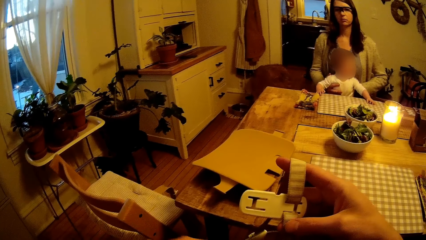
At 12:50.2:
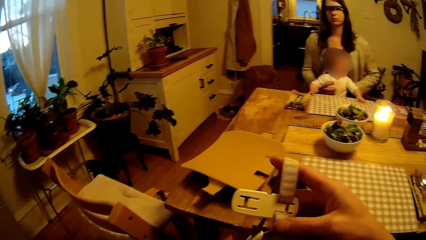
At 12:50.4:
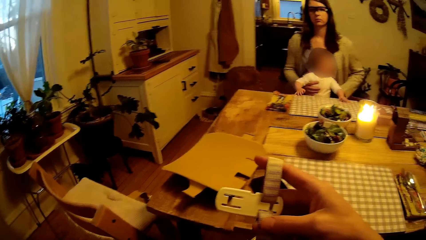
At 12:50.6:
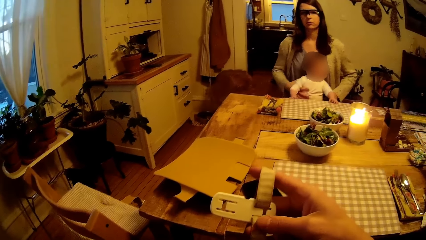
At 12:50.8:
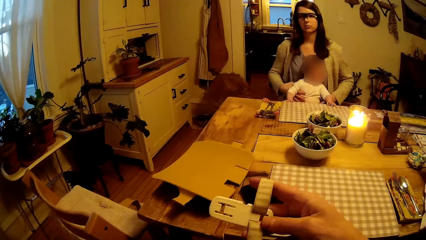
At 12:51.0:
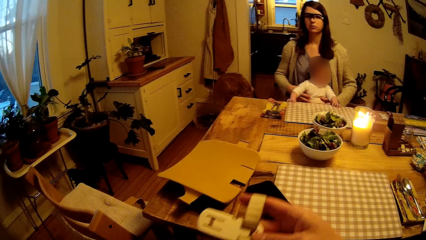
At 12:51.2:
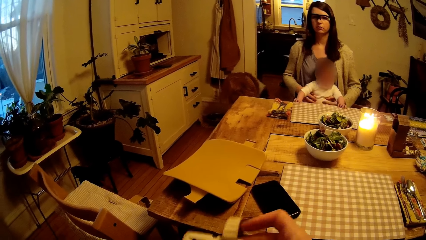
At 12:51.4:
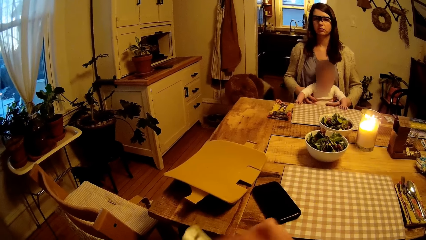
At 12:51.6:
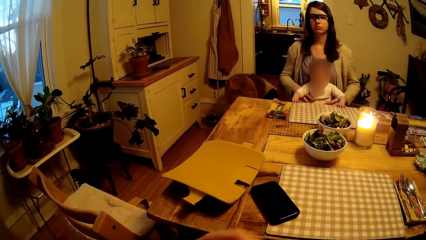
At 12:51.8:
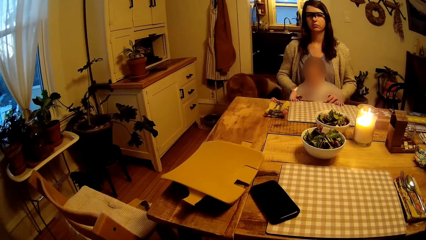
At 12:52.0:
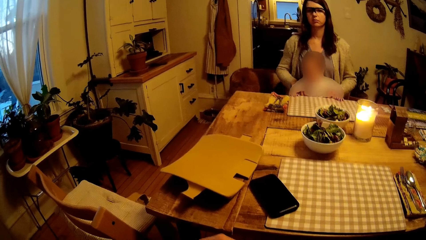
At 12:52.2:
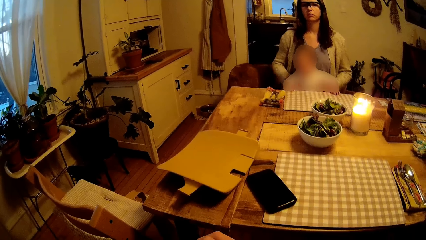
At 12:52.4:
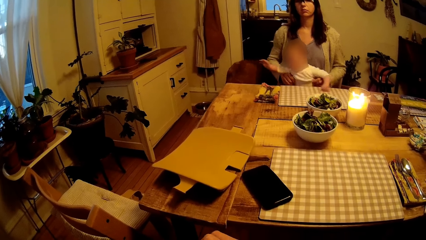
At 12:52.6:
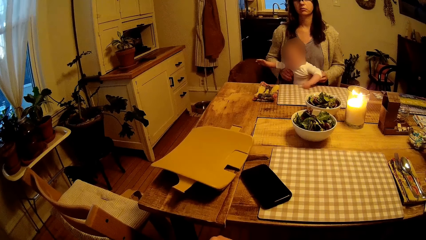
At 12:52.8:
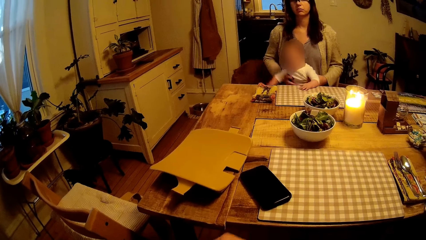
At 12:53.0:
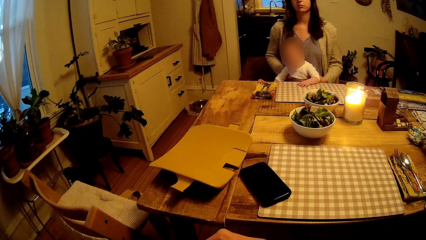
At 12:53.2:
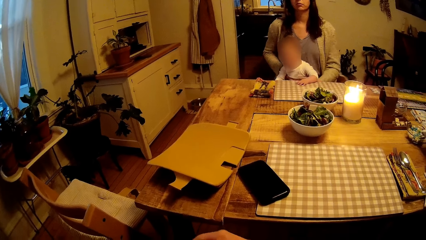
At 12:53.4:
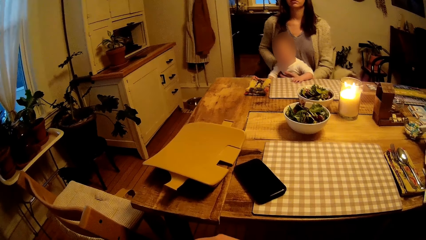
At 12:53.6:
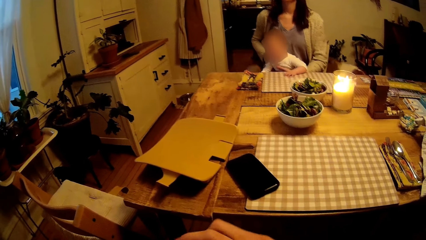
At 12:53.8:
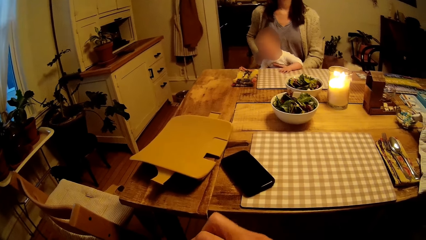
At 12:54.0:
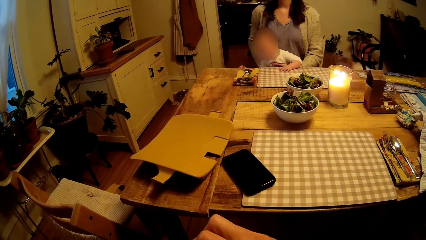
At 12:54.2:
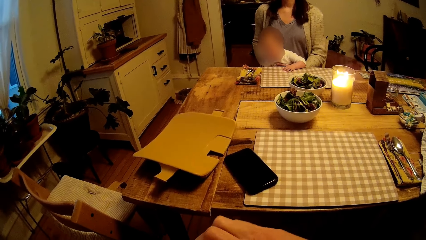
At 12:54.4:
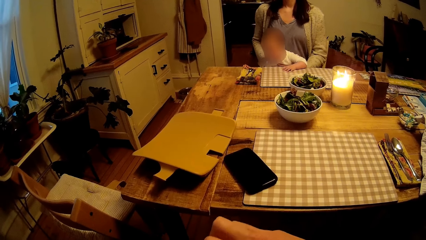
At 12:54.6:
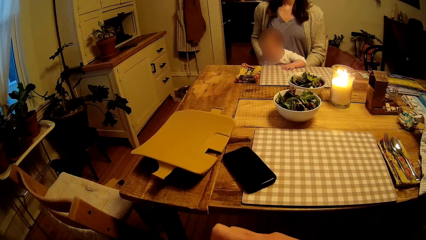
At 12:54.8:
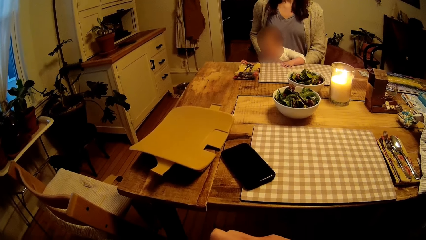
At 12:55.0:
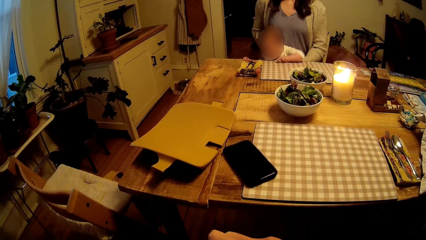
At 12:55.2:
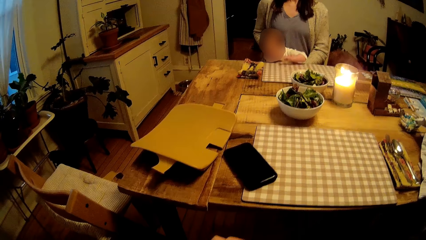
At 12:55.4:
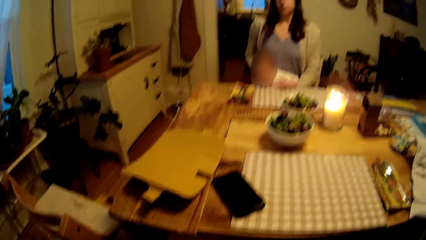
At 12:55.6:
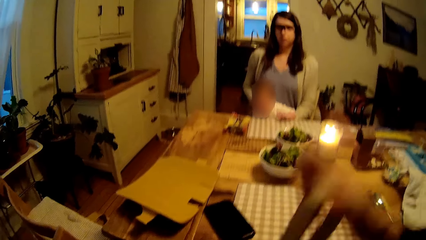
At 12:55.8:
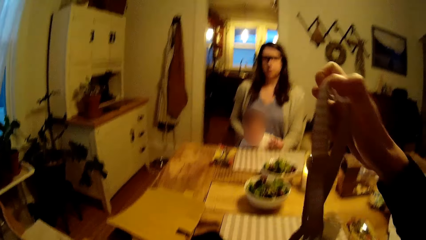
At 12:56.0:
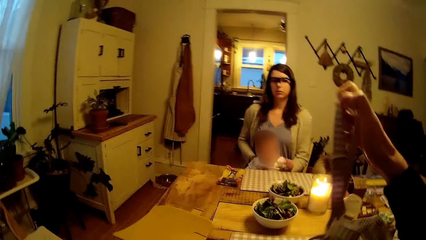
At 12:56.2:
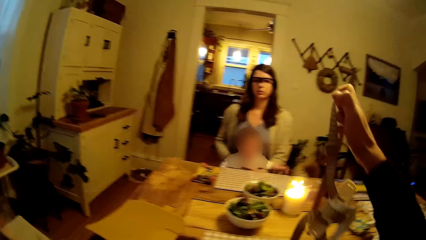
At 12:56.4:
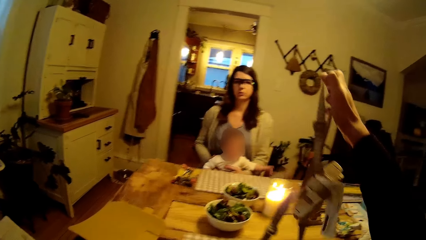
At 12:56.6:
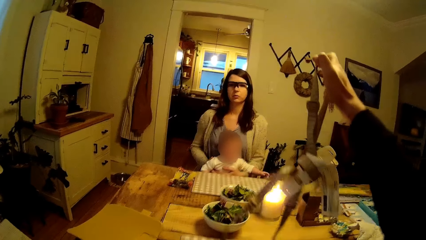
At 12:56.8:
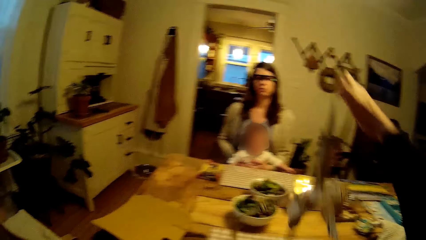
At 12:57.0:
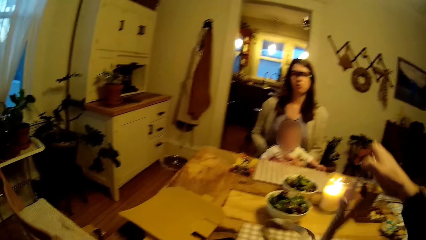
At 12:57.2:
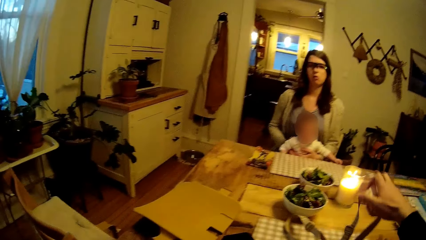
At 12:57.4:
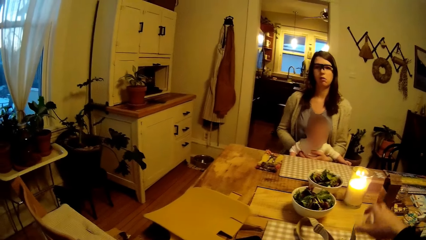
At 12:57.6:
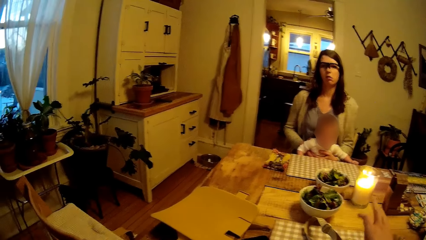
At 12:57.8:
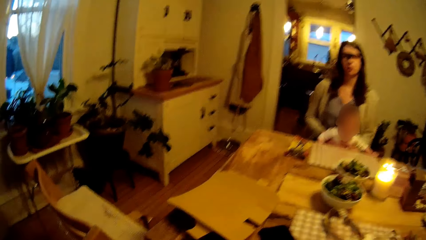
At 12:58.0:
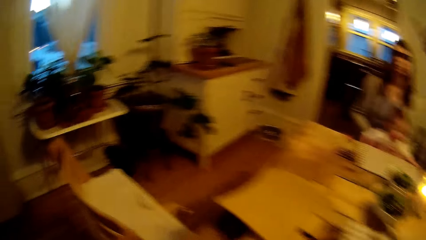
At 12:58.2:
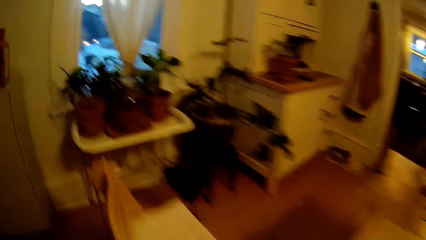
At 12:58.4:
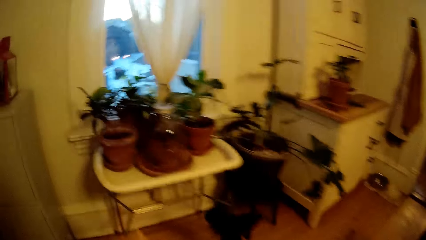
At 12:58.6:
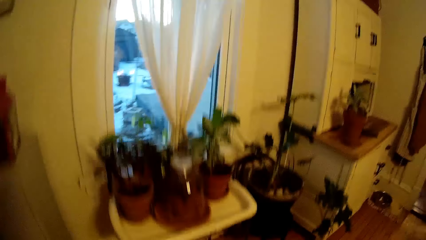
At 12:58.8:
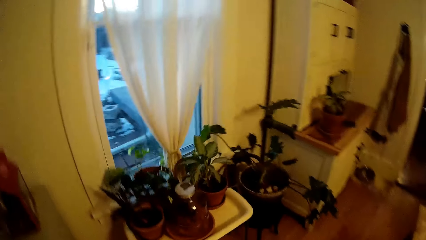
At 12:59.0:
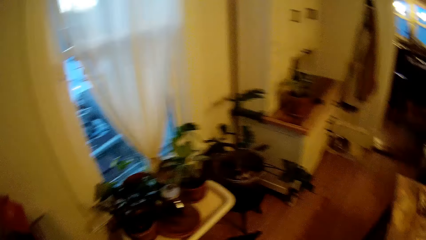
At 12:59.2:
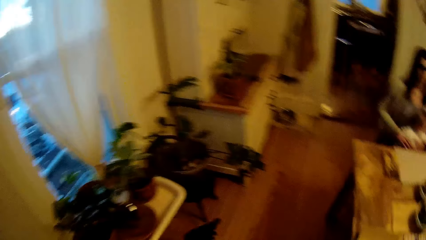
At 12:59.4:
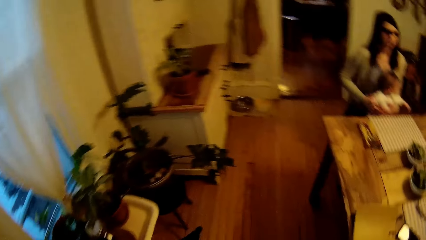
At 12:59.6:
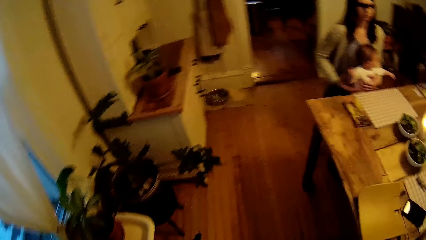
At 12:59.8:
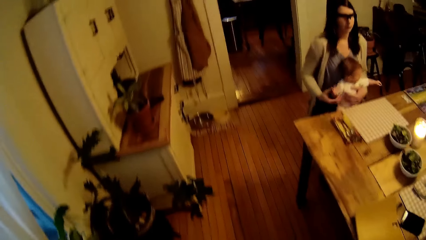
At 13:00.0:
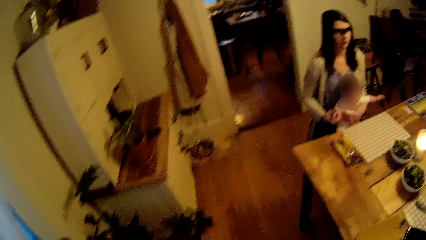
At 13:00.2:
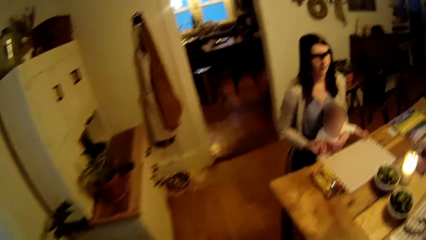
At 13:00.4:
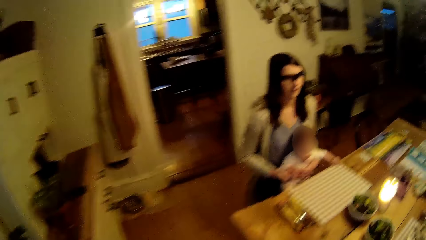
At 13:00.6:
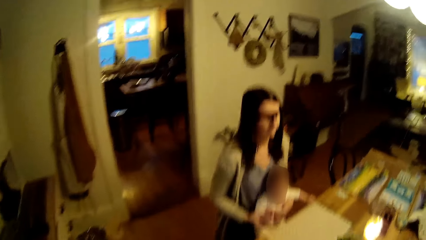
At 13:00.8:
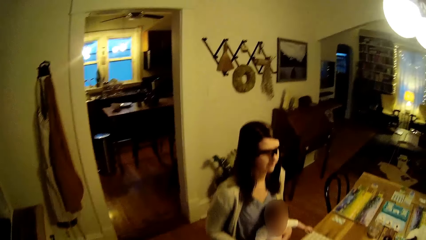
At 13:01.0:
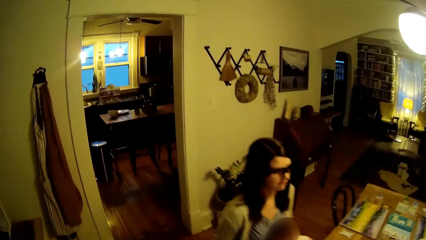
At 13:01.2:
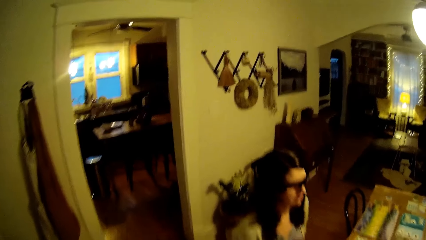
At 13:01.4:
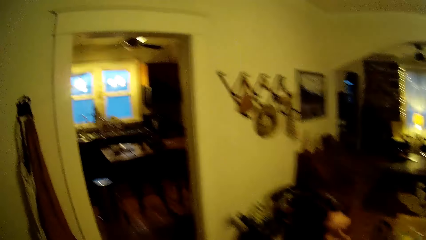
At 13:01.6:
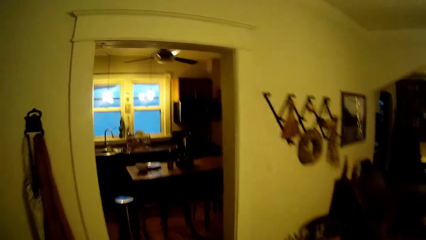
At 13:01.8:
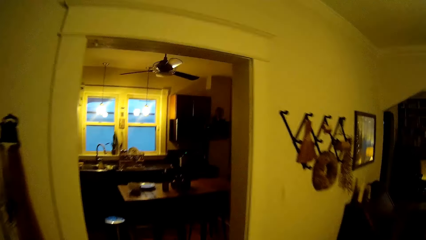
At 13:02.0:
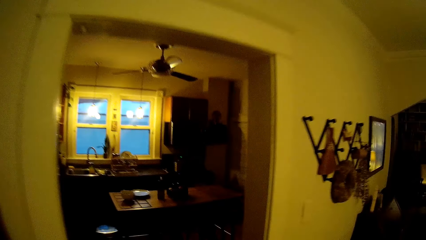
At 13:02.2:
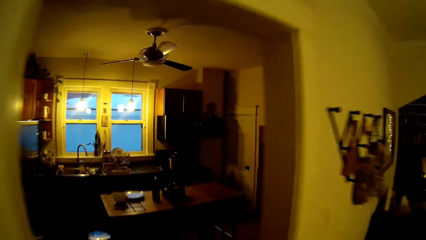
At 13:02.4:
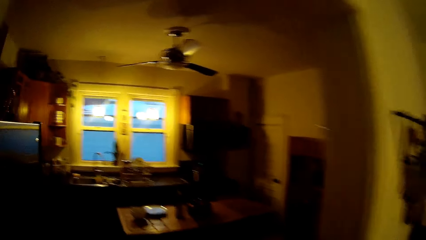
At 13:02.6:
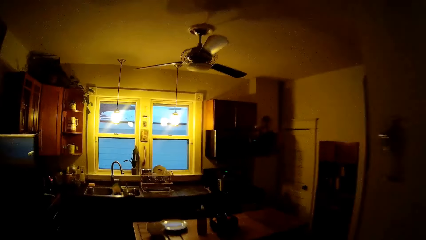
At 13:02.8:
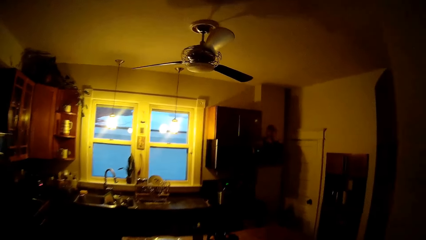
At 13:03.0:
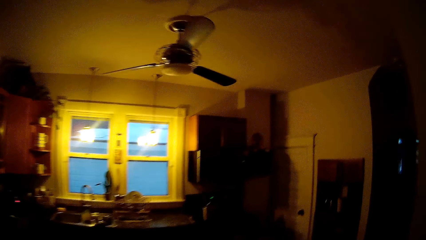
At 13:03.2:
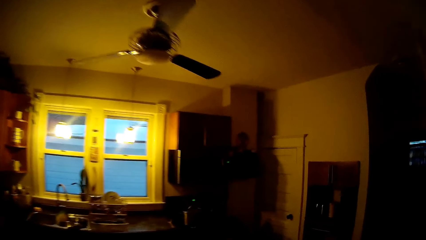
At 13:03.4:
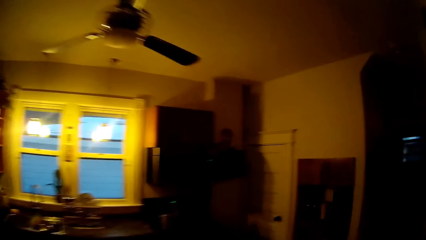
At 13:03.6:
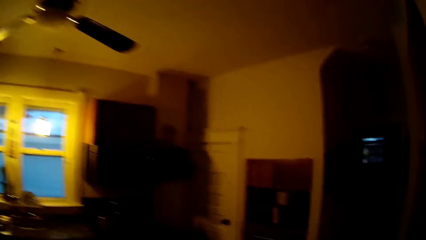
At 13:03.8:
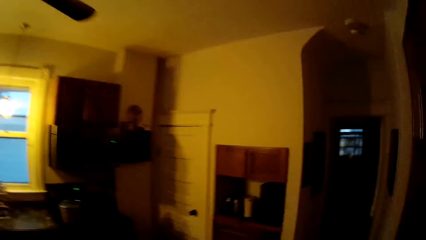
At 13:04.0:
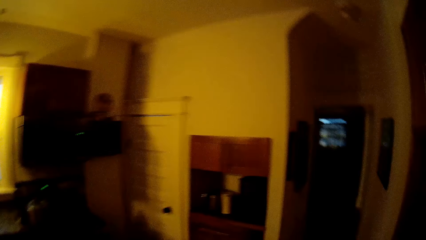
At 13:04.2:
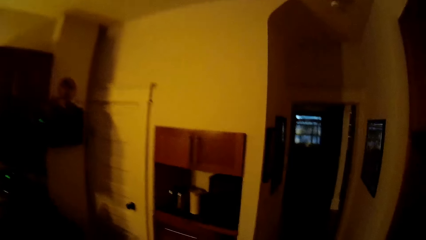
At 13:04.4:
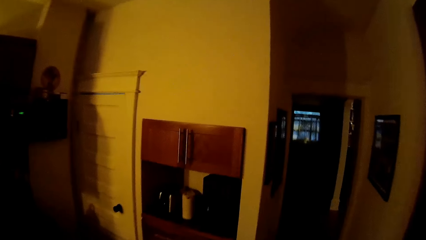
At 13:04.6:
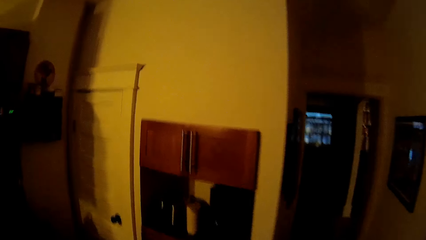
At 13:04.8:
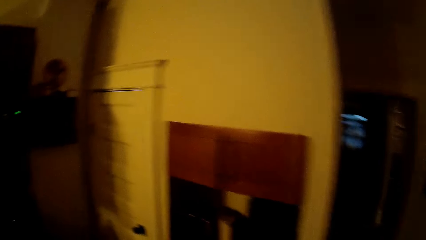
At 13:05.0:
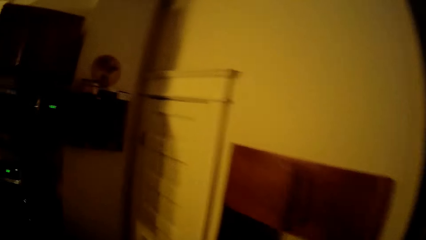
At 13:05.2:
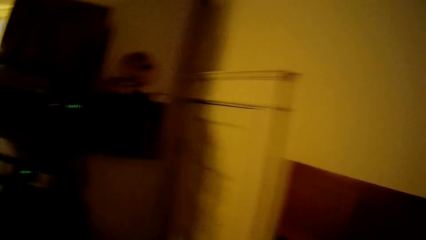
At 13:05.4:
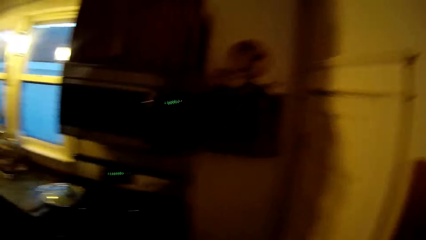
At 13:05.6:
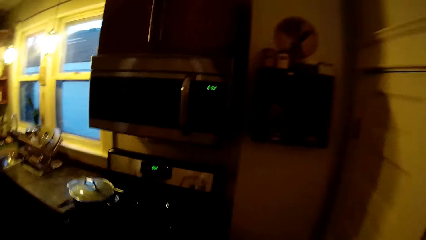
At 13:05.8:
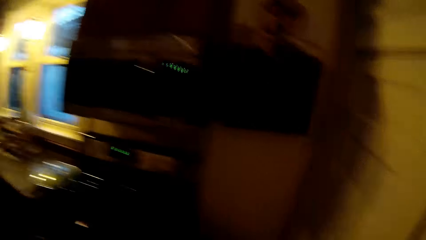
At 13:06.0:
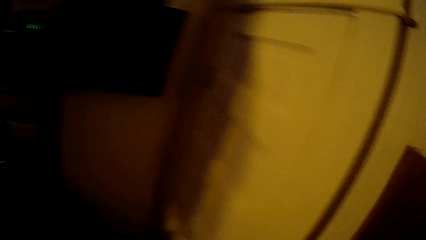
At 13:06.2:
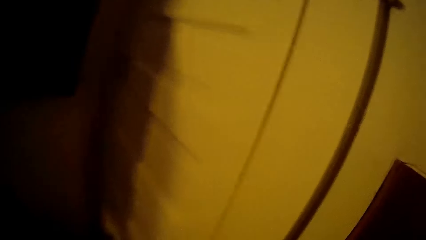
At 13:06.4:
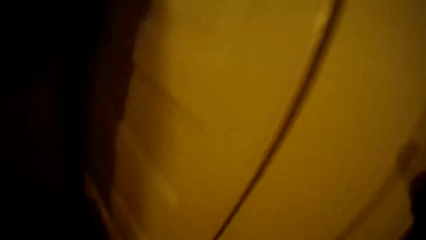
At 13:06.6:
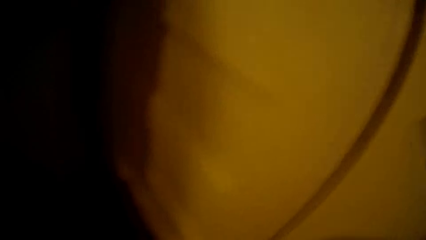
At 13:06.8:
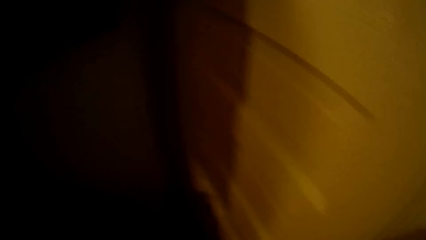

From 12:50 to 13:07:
The camera wearer places the strap on the table. They walk towards another room. They move to the kitchen.
